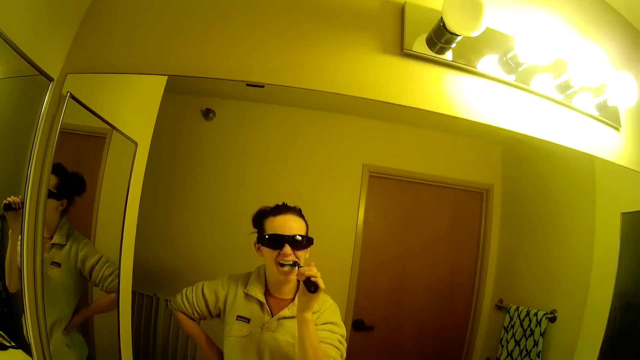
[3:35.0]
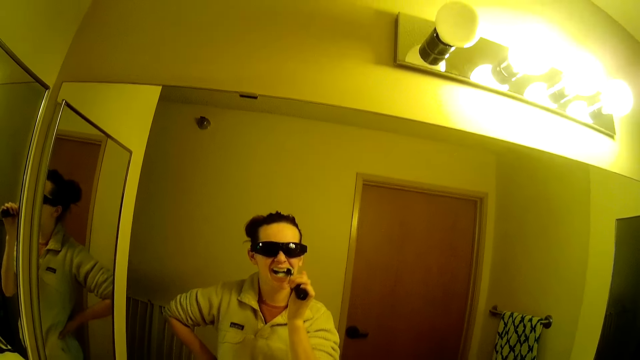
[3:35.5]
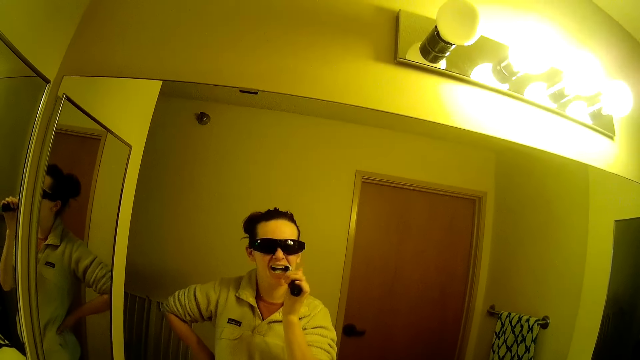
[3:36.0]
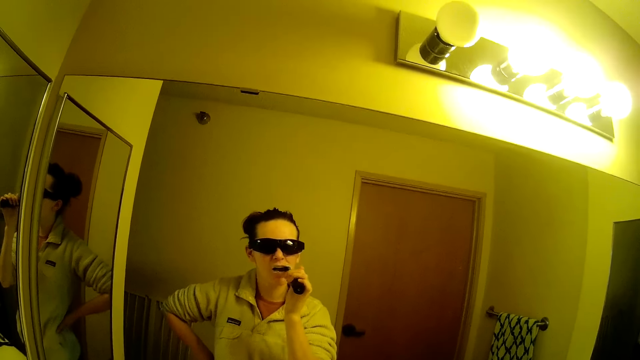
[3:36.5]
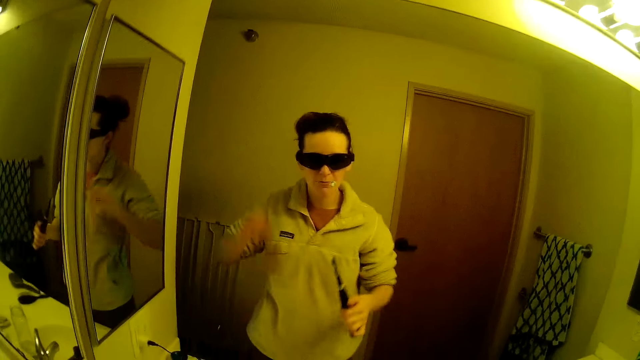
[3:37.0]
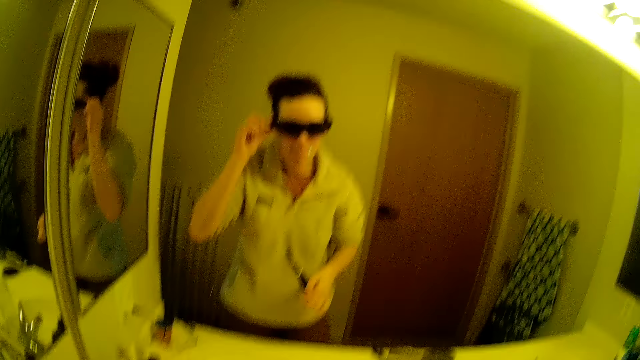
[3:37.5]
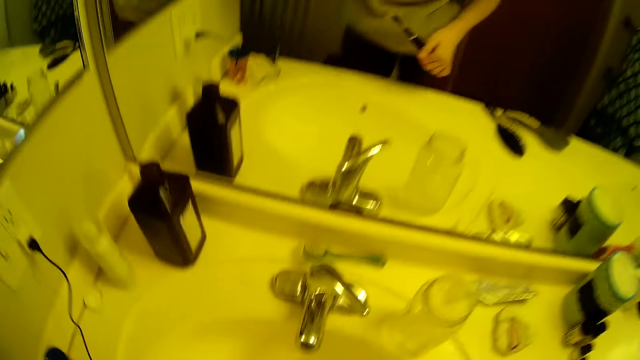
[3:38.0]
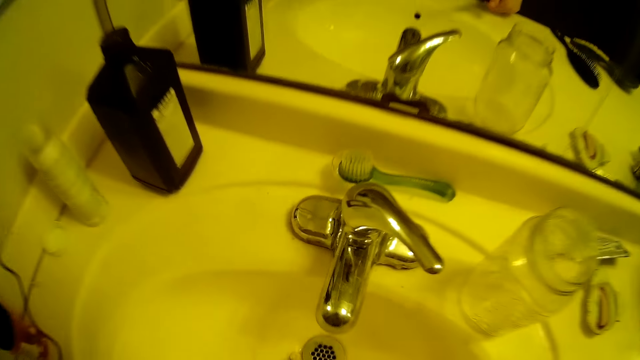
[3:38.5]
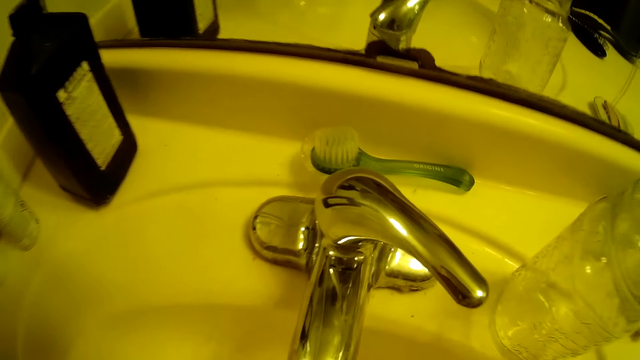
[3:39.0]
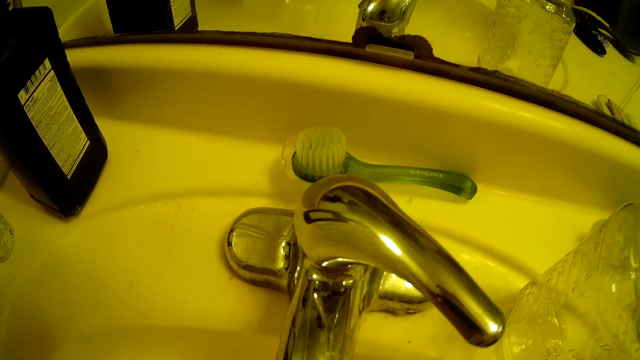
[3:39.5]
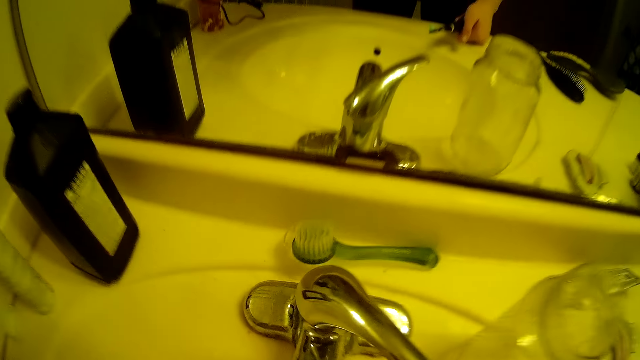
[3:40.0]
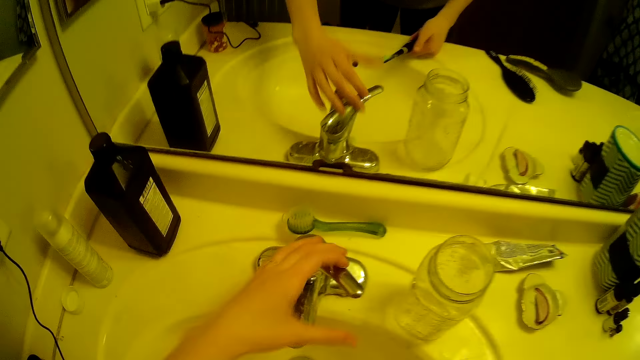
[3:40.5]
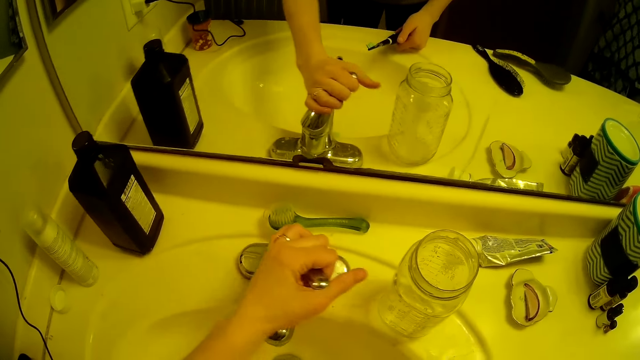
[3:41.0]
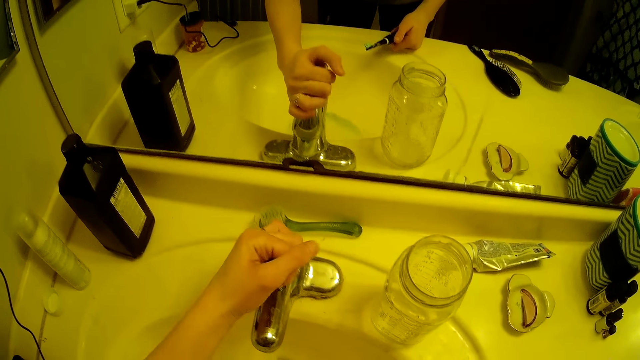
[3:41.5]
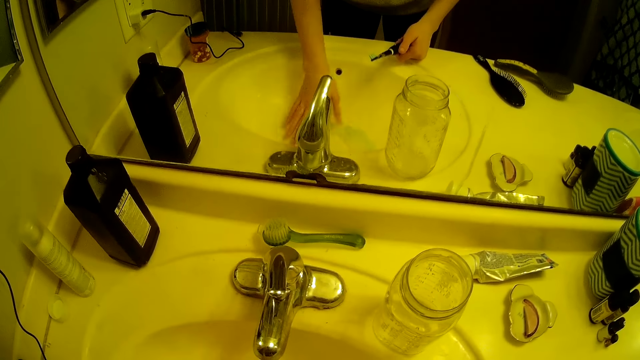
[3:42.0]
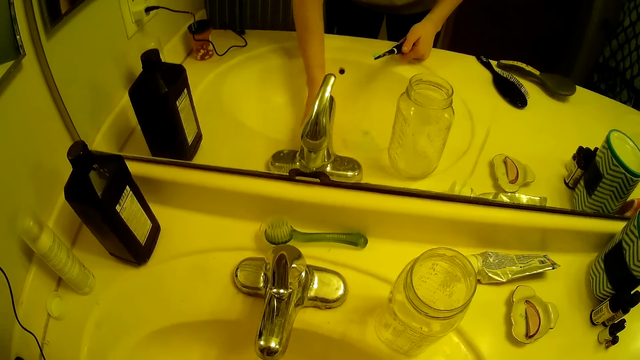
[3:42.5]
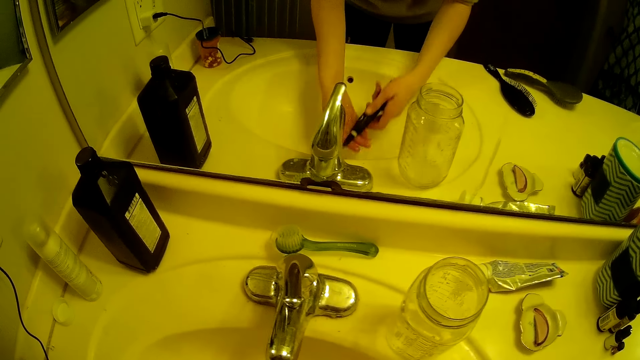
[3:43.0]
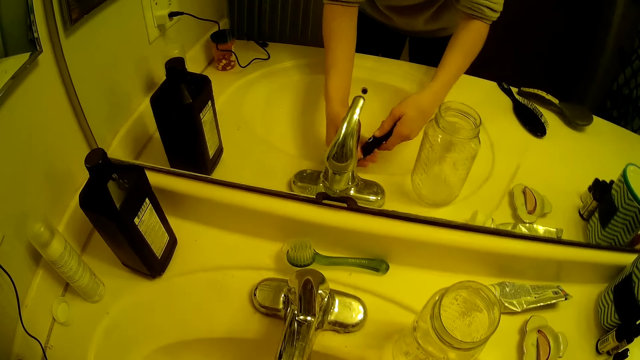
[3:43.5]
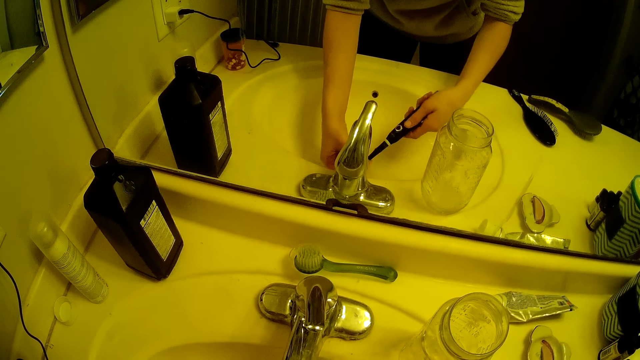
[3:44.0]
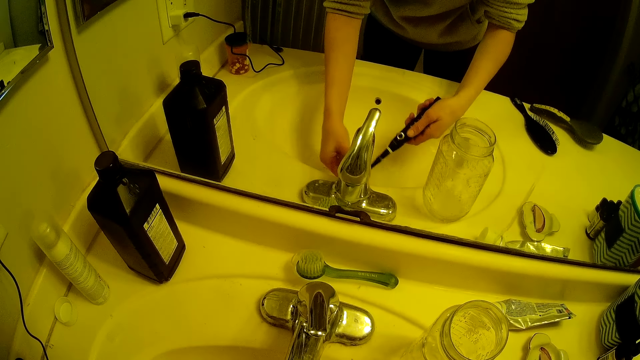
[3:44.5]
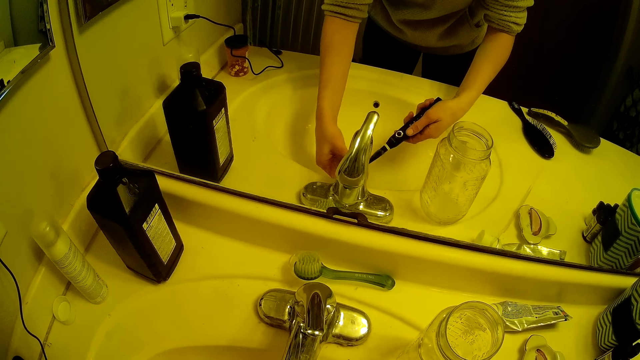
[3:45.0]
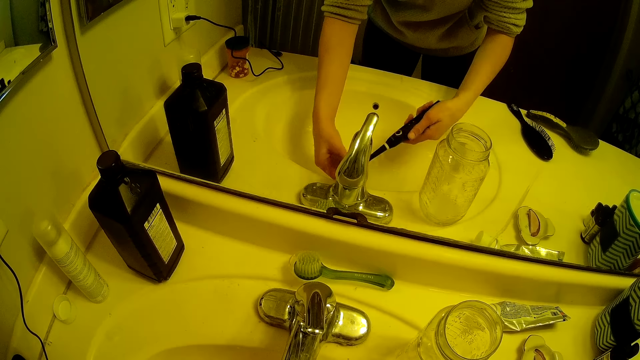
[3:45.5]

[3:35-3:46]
The camera wearer spits in the sink. She removes her spectacles. She opens the tap. She washes the sink and the toothbrush with the tap in the sink.

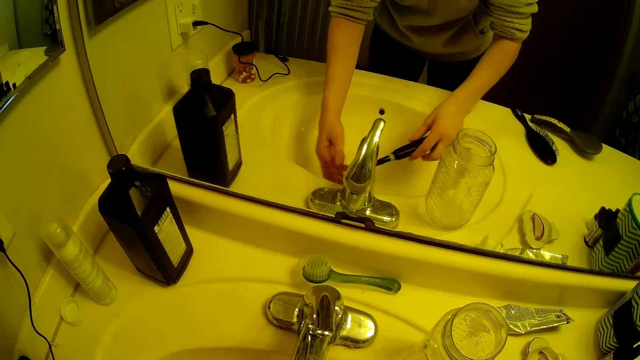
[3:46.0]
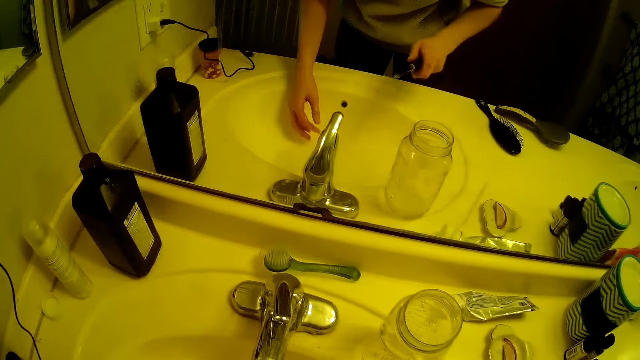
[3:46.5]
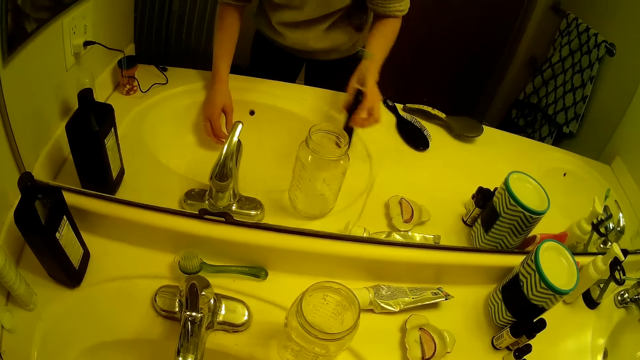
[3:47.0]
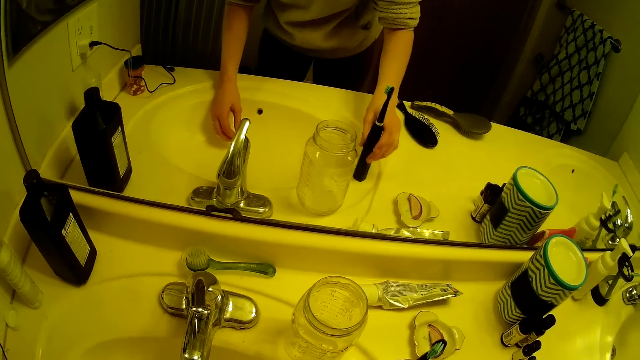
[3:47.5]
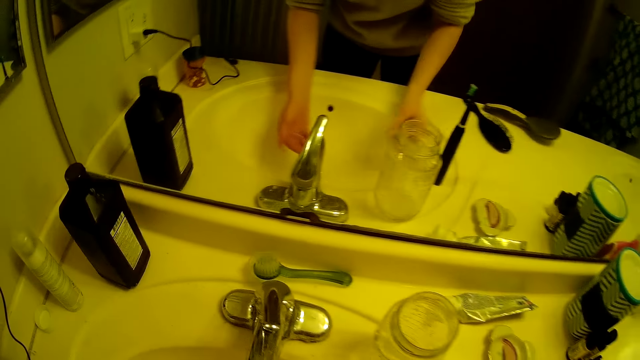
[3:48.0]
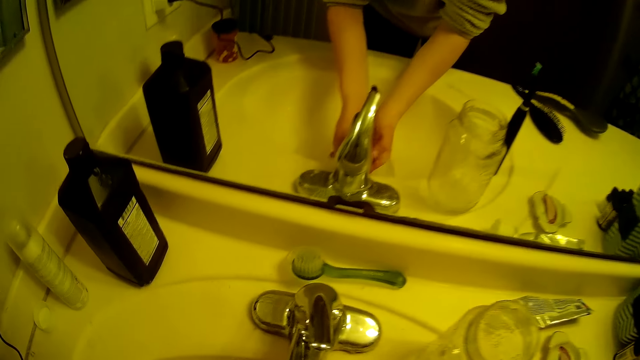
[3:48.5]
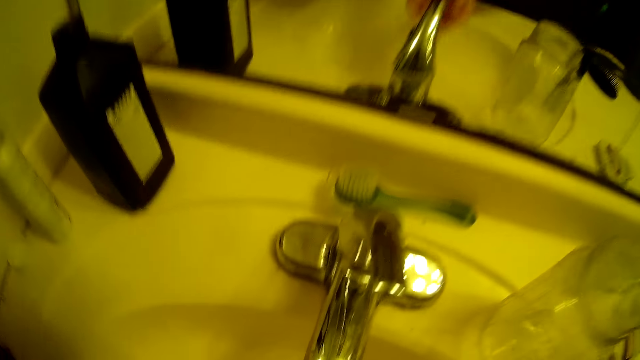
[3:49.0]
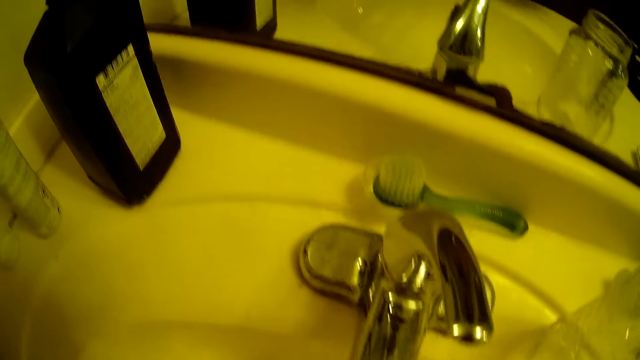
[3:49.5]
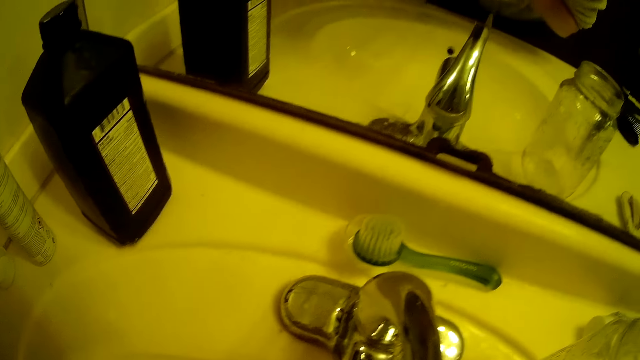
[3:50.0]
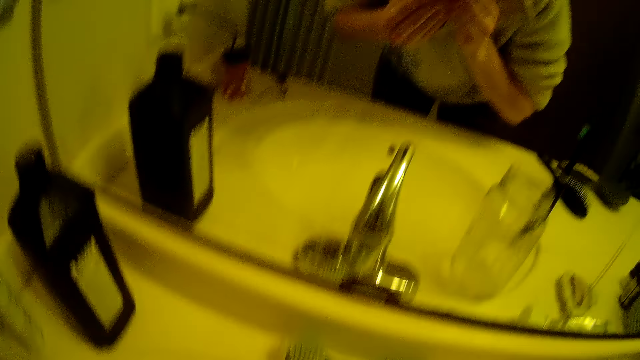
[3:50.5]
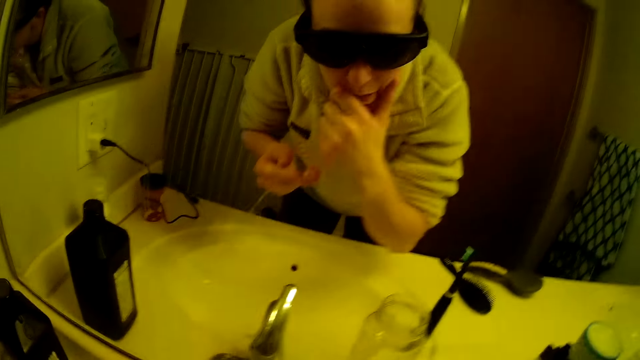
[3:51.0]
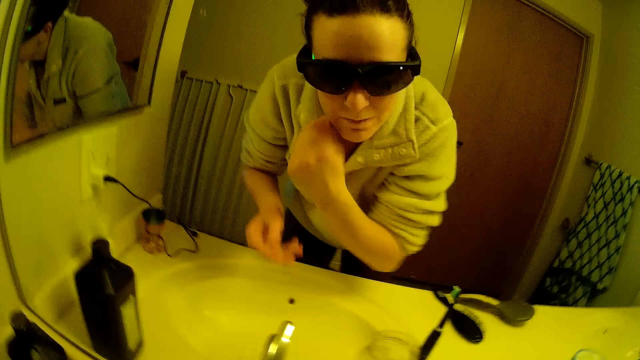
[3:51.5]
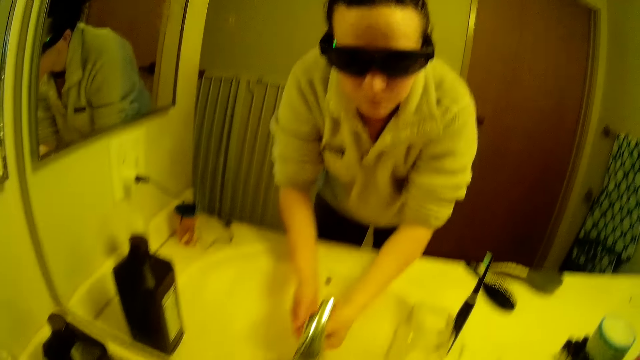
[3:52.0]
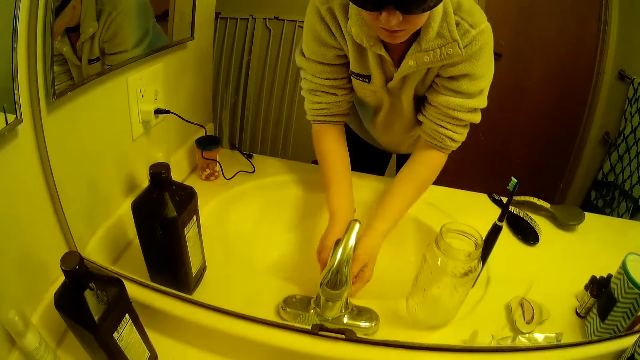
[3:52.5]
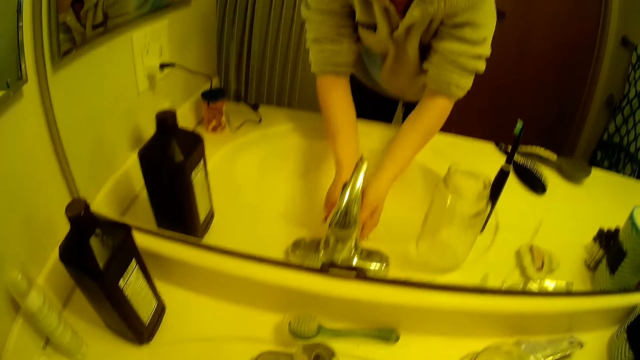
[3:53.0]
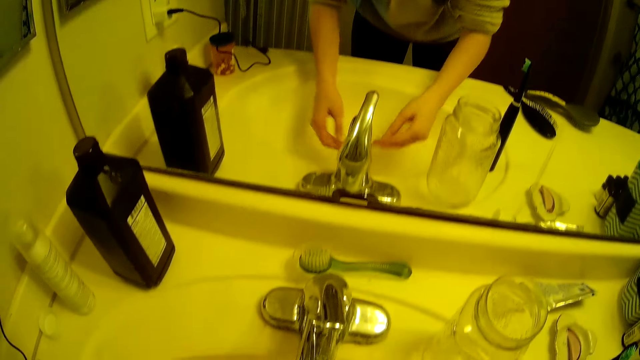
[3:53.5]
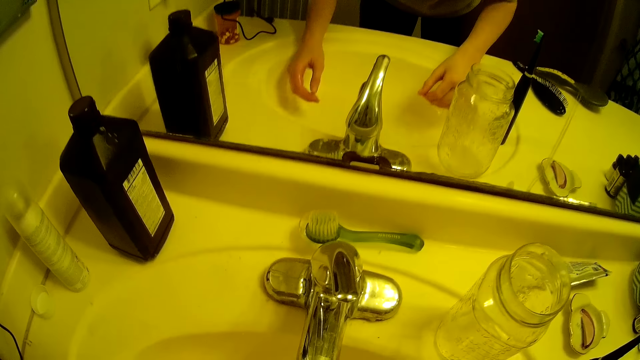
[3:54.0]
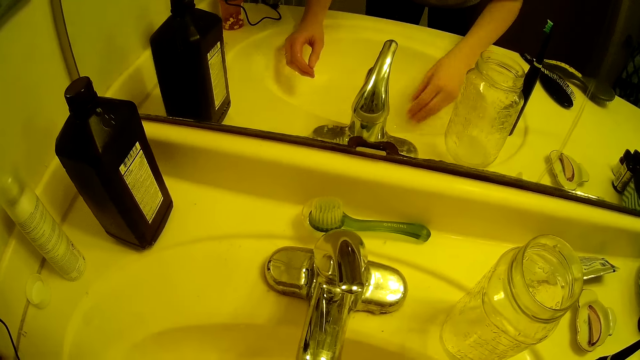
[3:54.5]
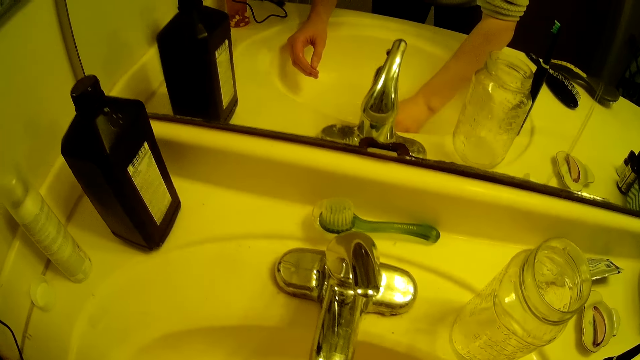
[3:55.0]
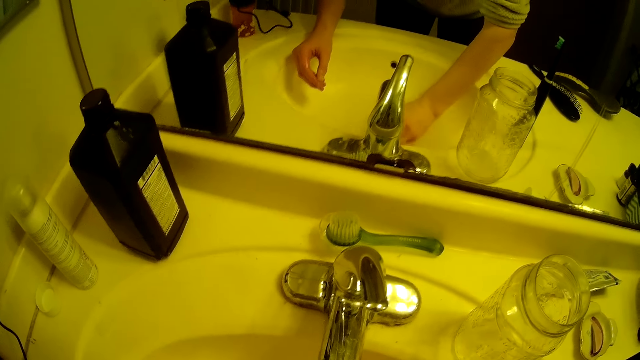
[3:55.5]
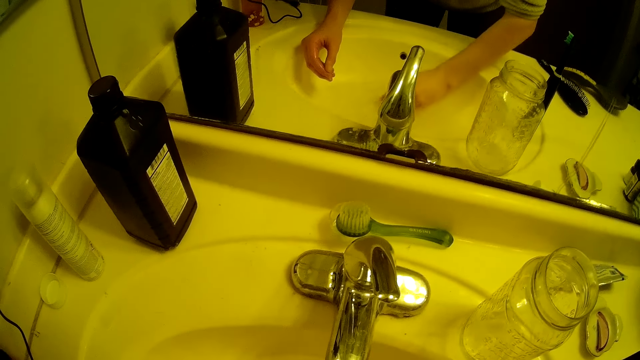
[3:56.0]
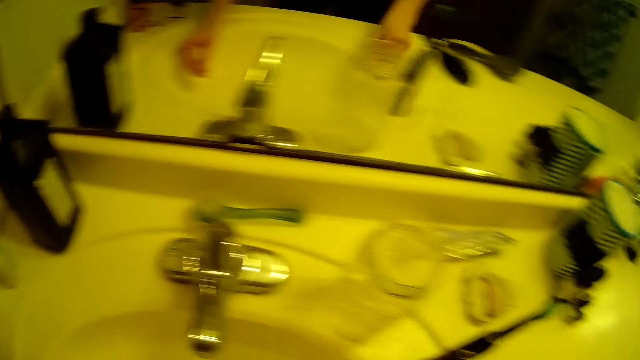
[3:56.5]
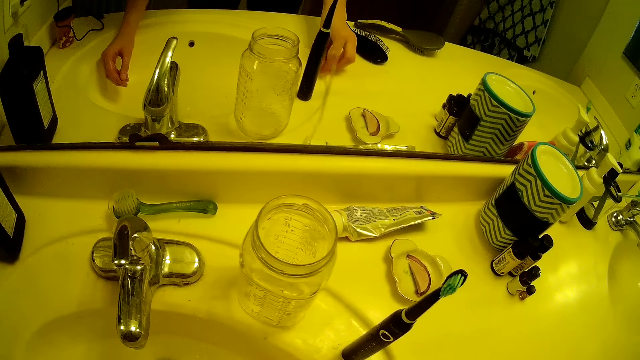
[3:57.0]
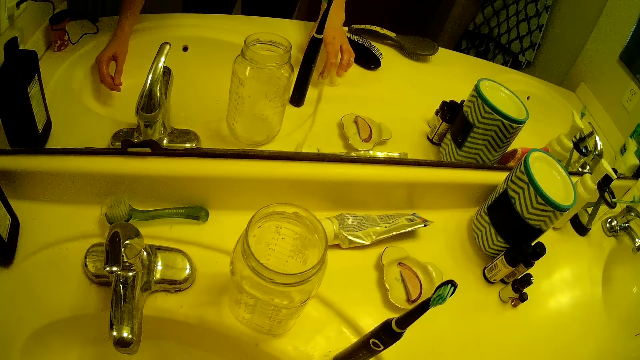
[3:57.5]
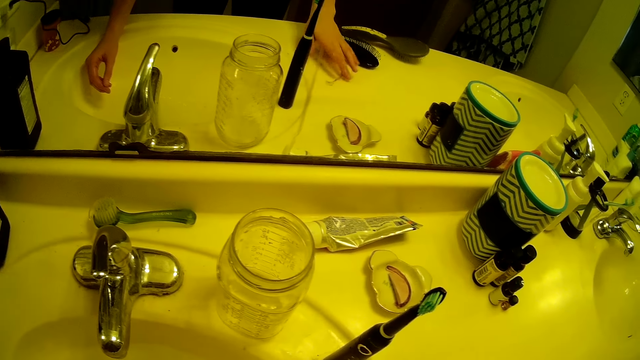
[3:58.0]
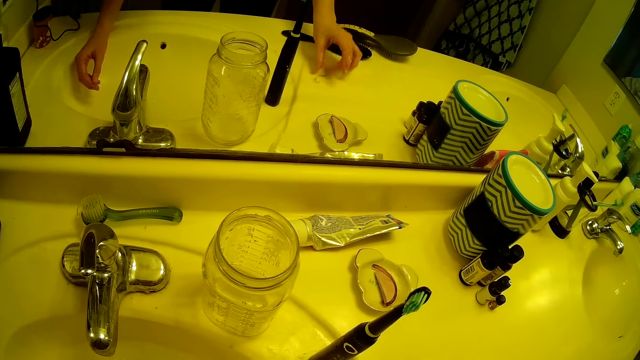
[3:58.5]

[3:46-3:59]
The camera wearer puts the toothbrush on the bathroom mirror slab. She fetches water from the tap with her hands. She washes her face. She washes her mouth with the water. She washes her hands. She picks up a wool from the sink and puts the wool on the bathroom mirror slab.
